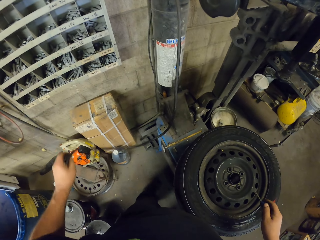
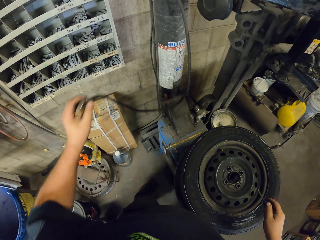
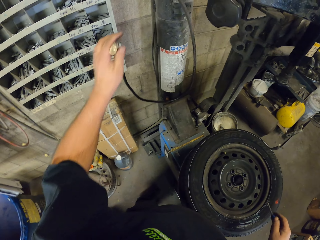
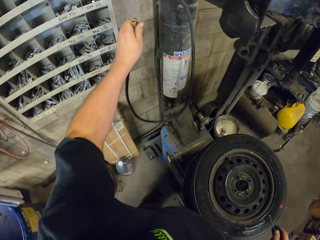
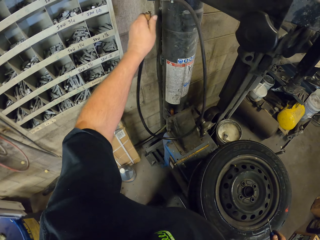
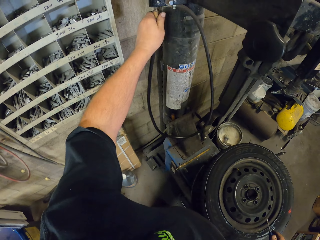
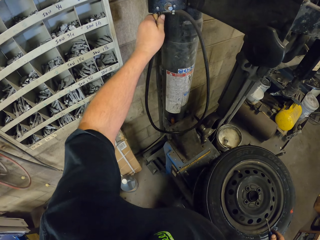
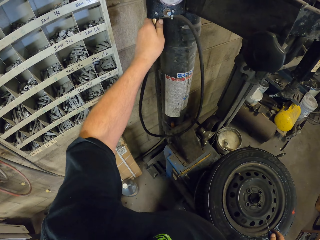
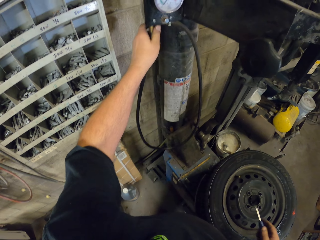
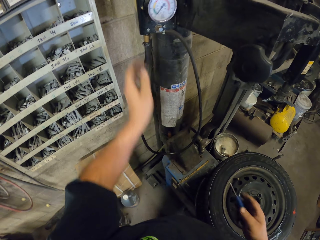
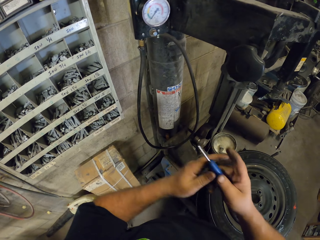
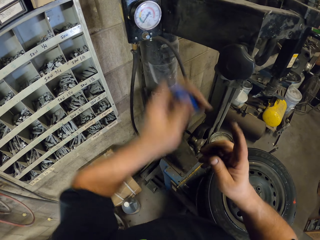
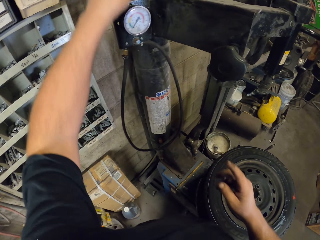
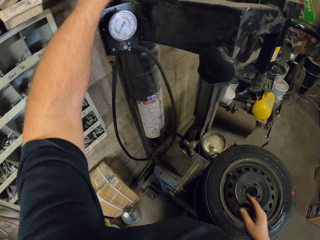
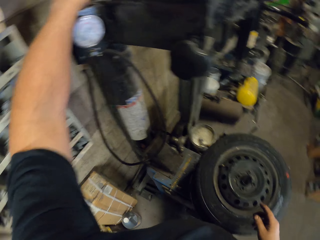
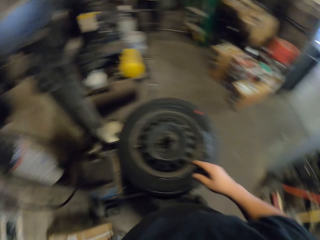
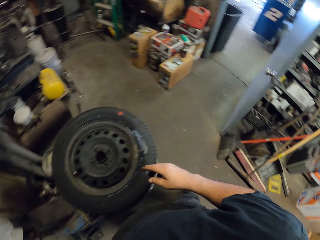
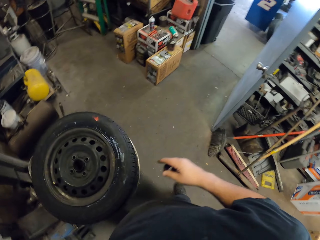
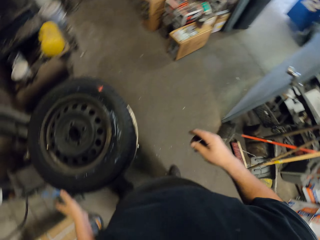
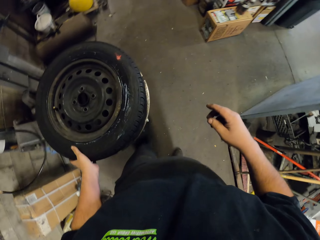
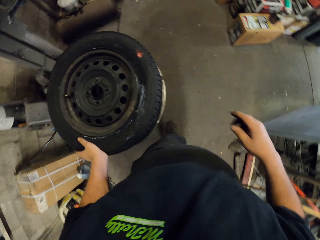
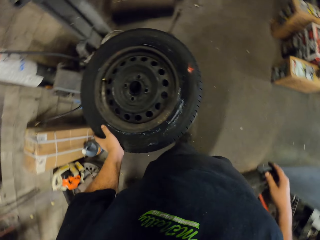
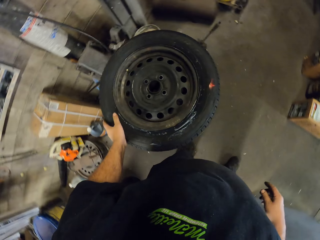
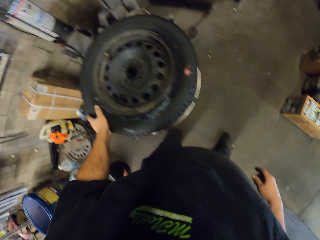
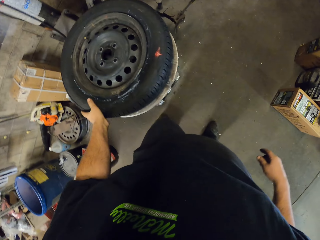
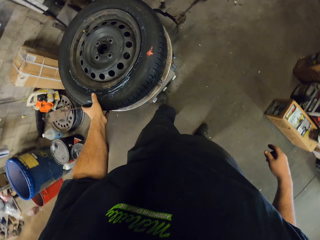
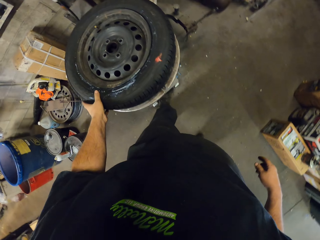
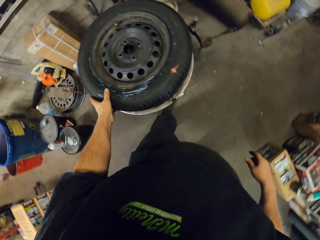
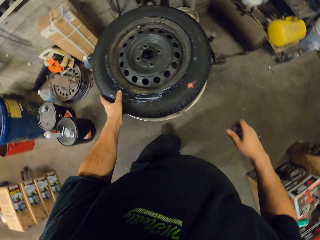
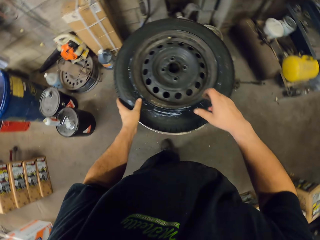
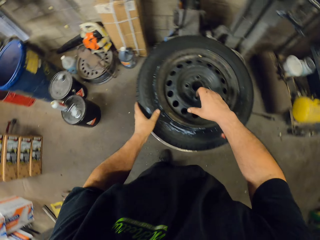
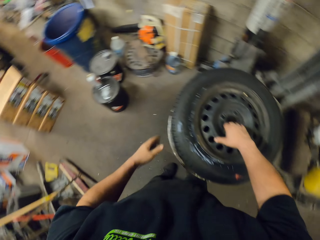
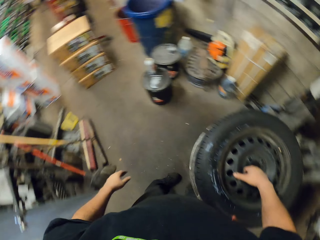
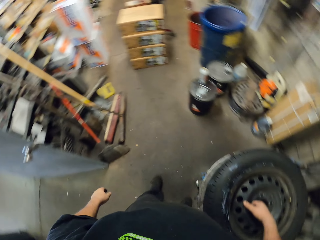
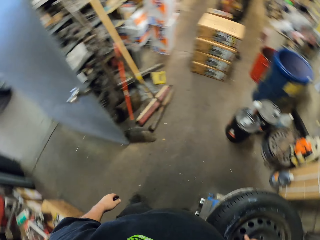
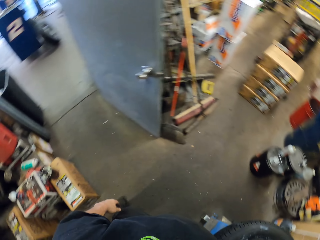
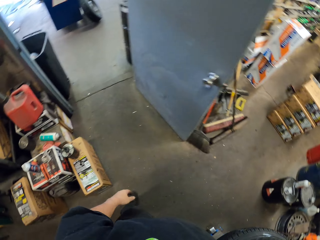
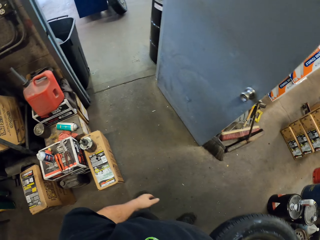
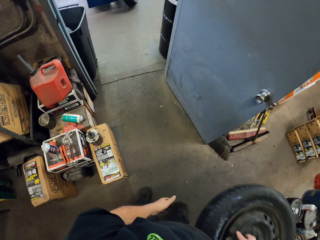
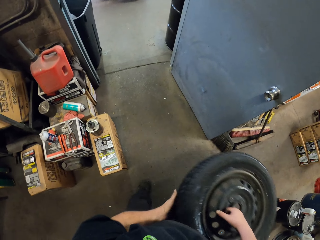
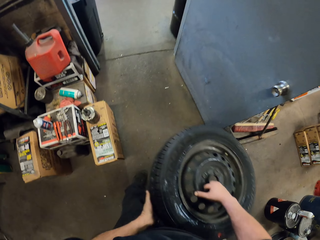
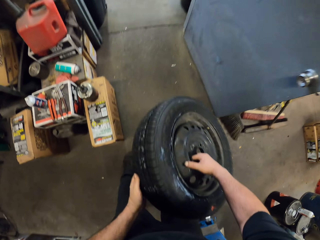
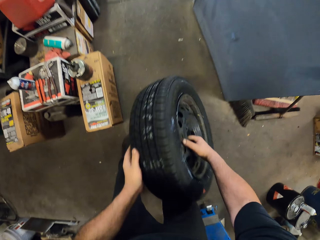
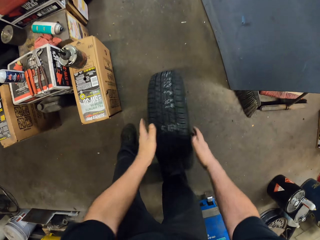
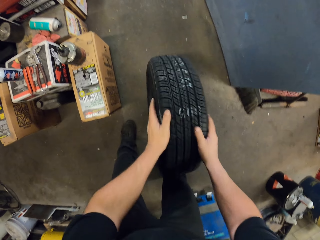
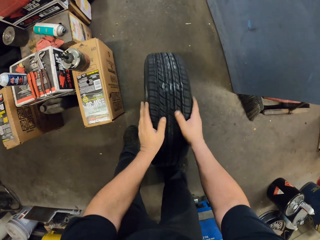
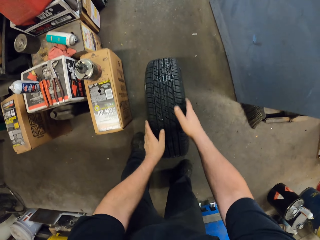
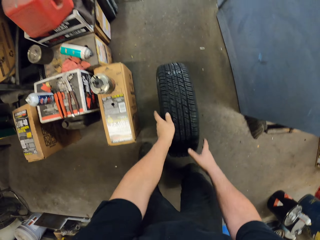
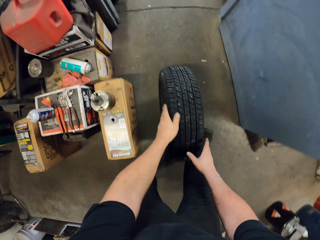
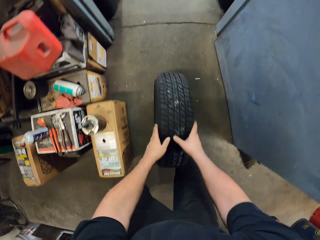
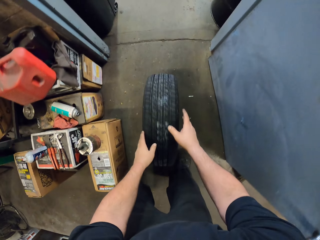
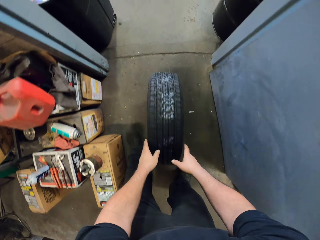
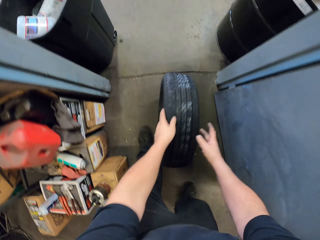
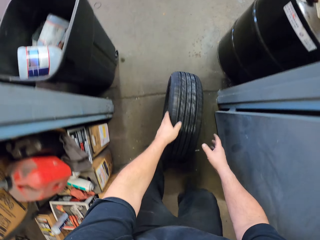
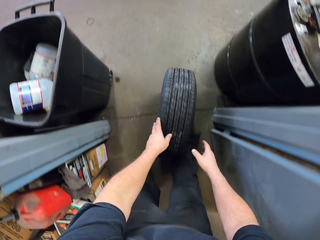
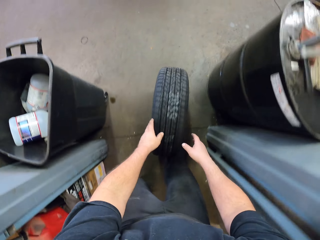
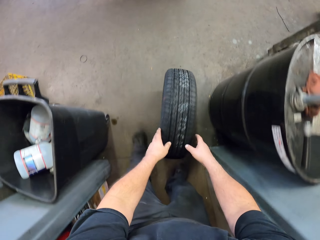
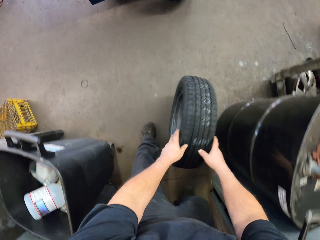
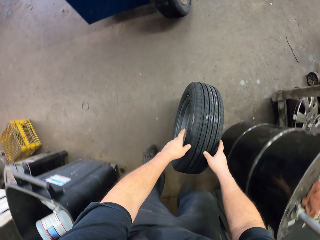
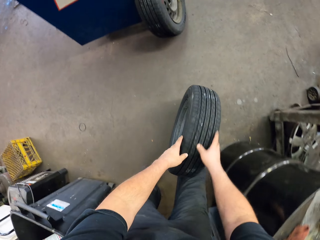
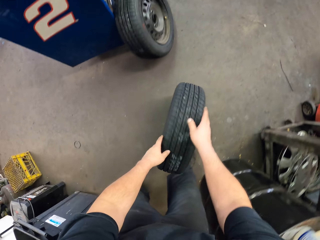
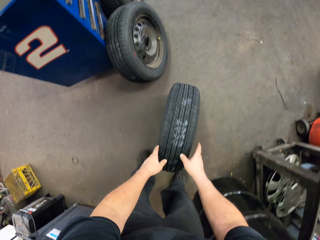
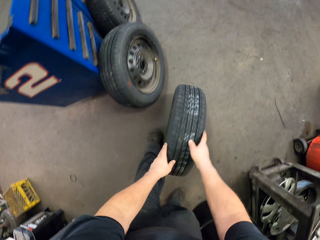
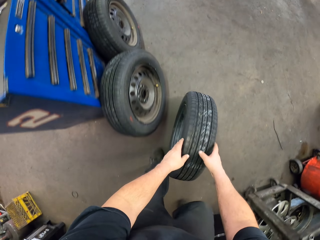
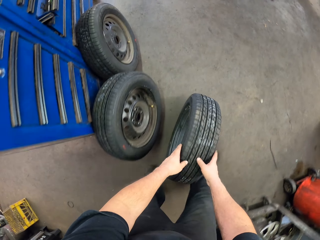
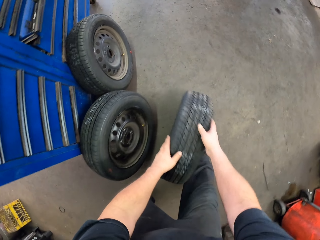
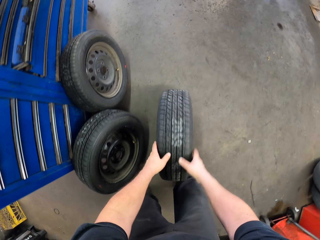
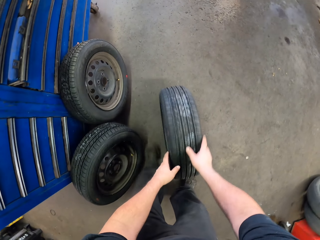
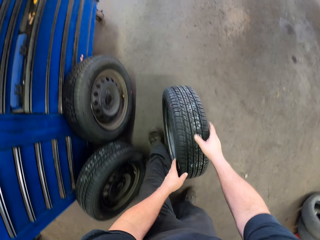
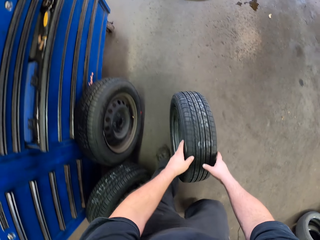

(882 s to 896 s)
The camera wearer puts the hose pipe on the machine. They put the cable on the wall. They put the stamp bell tool on the machine. They pick up the tire. They roll the tire. They put the tire on the floor. They move the tire.

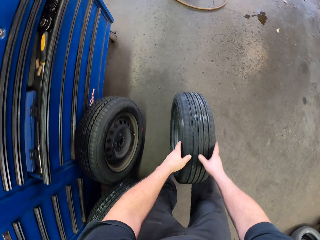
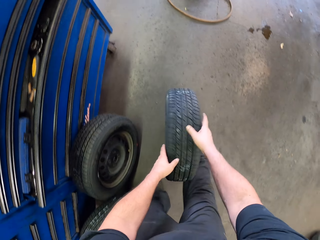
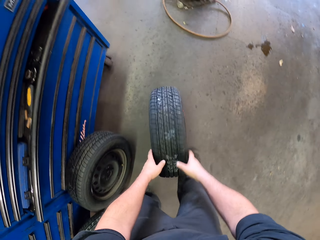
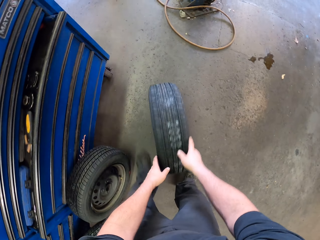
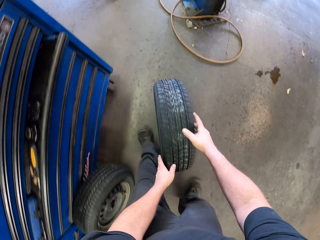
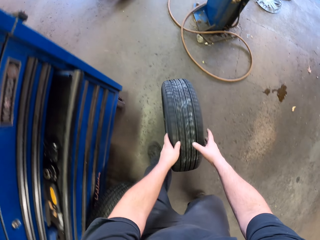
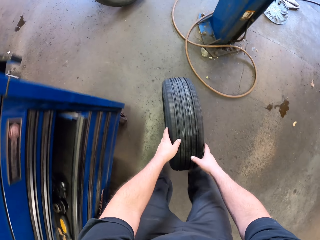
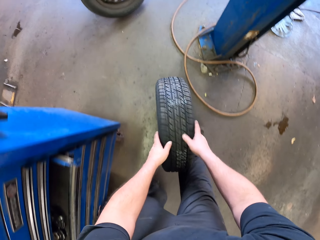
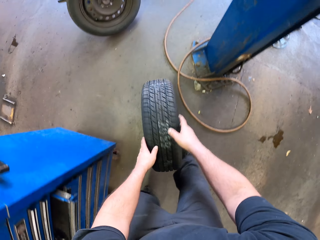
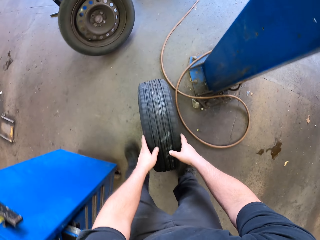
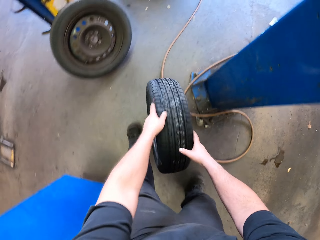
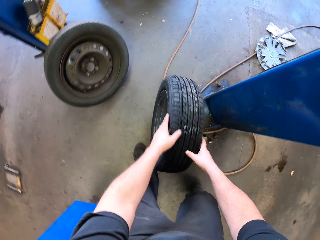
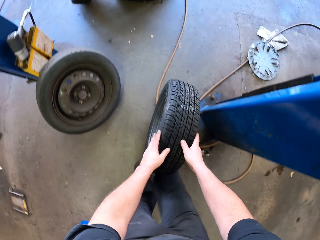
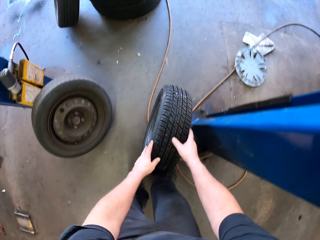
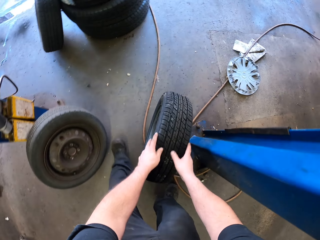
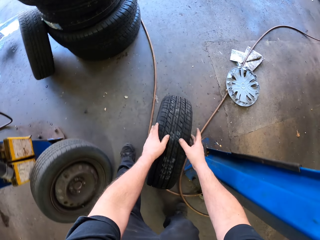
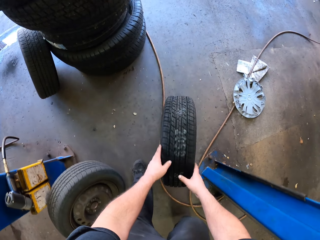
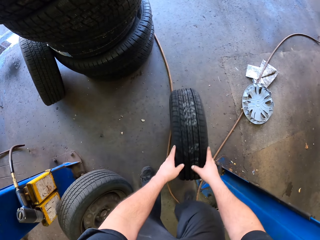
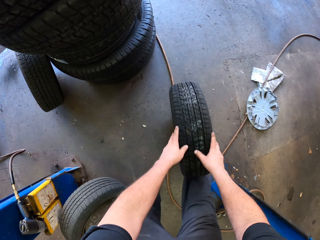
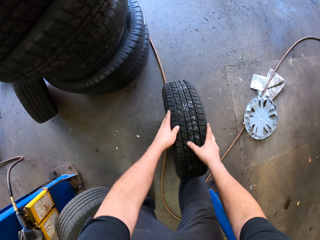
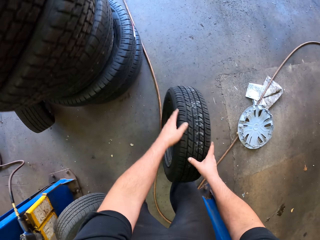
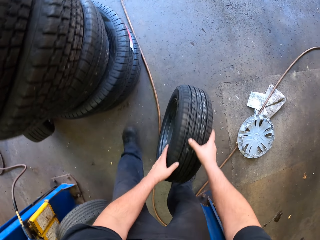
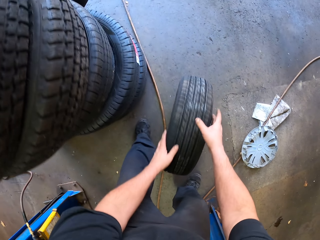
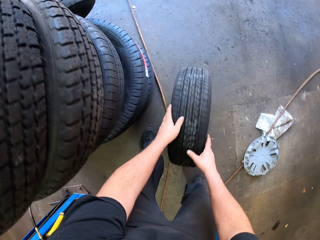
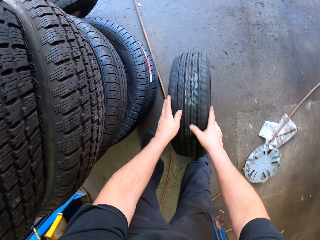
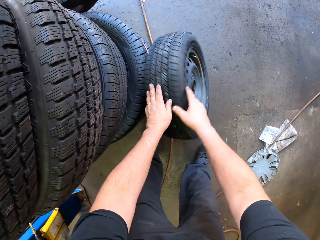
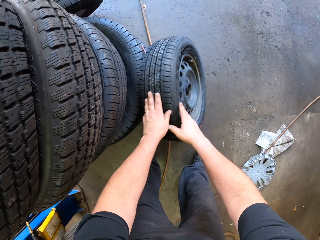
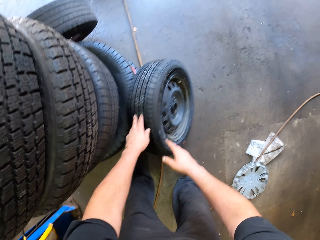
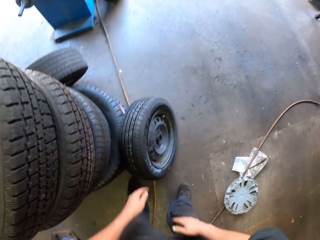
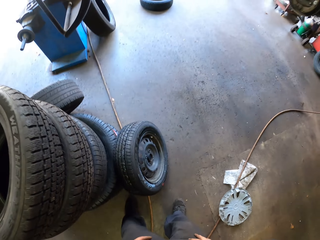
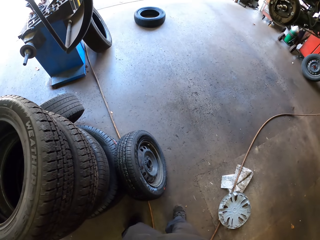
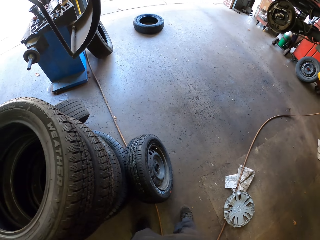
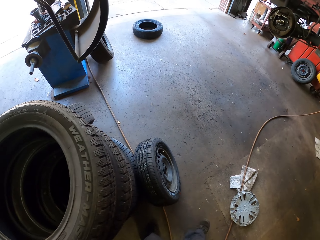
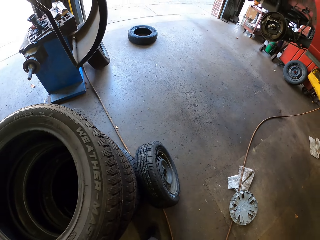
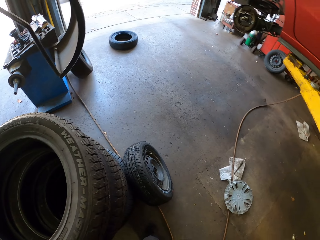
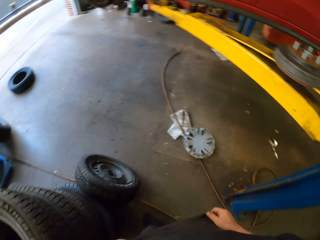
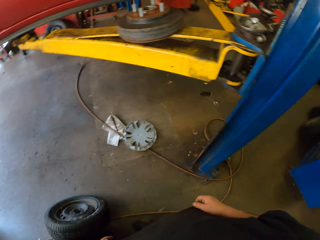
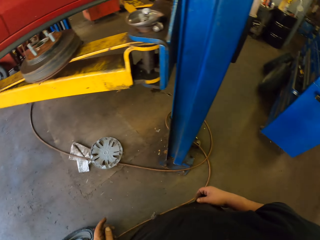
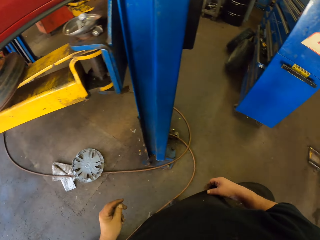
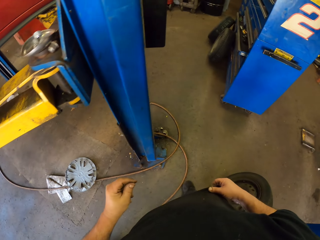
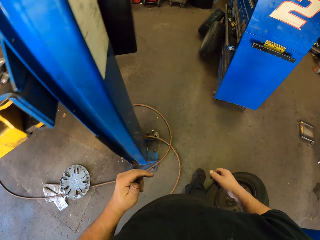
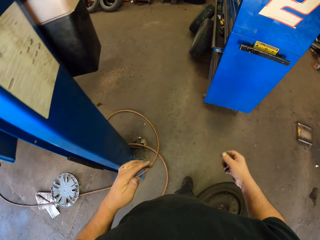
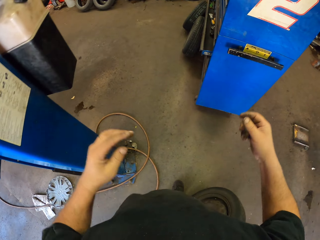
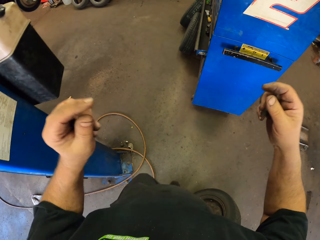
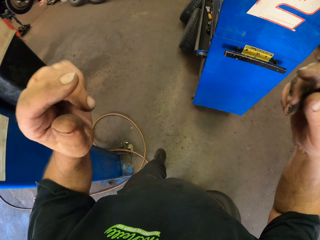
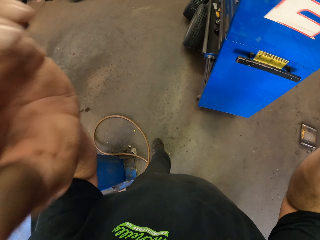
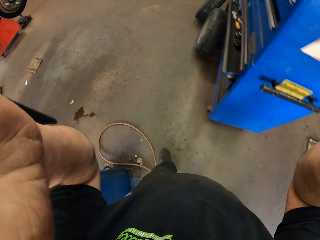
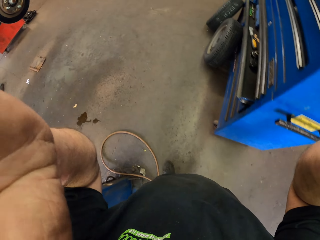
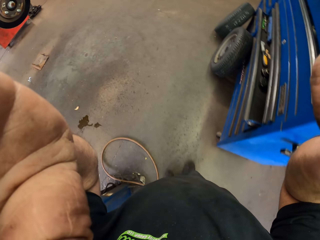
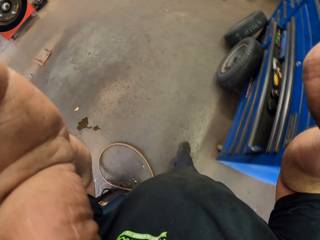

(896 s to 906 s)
The camera wearer puts the tire against the tires. They look around. They walk across the garage. They adjust the camera.
